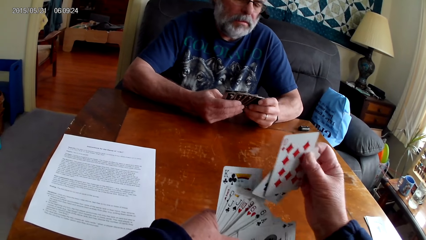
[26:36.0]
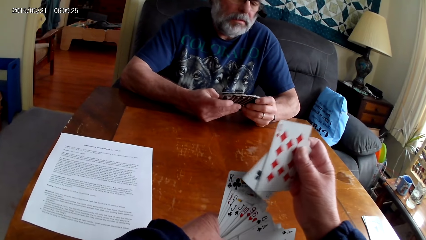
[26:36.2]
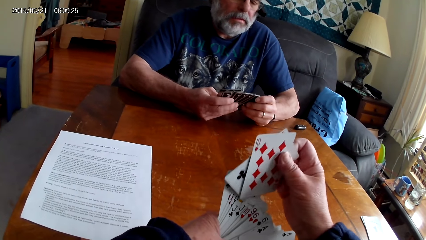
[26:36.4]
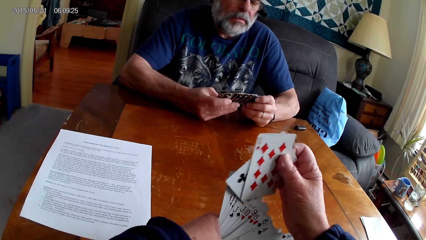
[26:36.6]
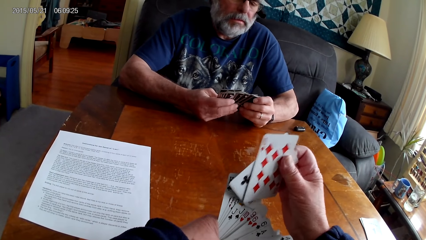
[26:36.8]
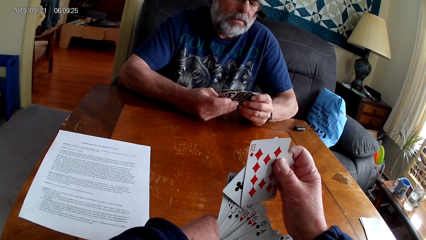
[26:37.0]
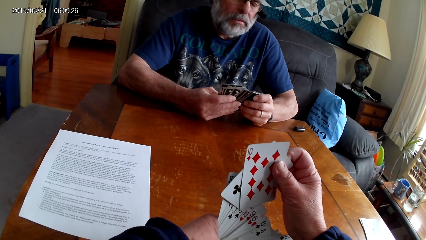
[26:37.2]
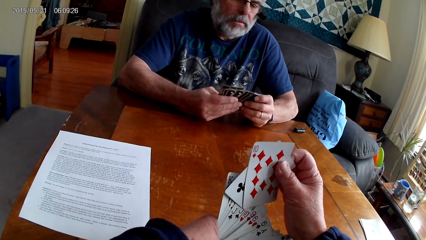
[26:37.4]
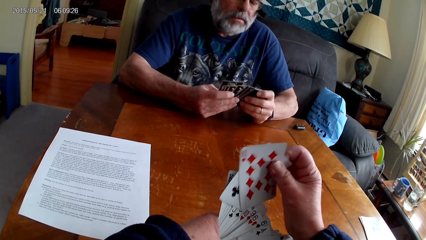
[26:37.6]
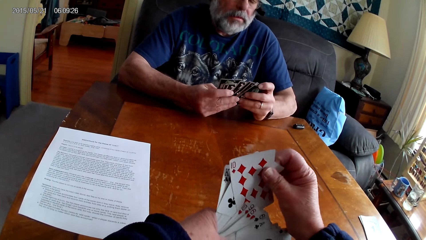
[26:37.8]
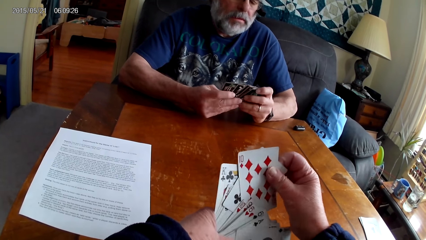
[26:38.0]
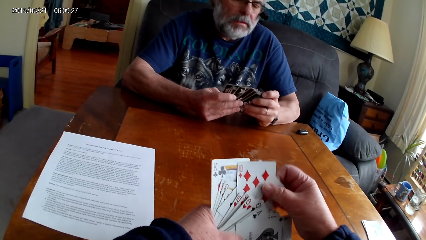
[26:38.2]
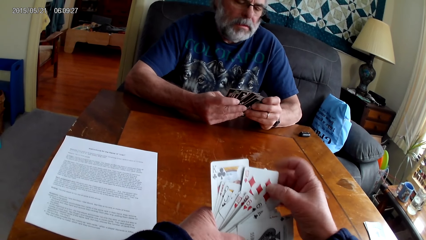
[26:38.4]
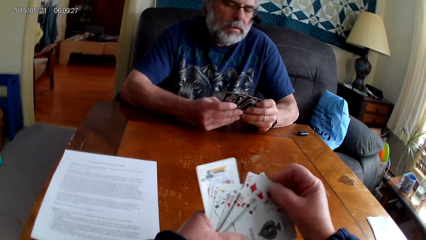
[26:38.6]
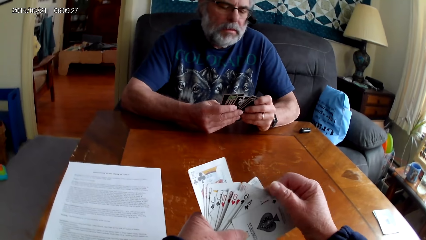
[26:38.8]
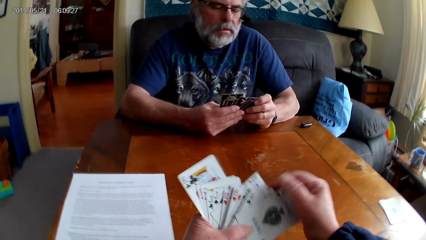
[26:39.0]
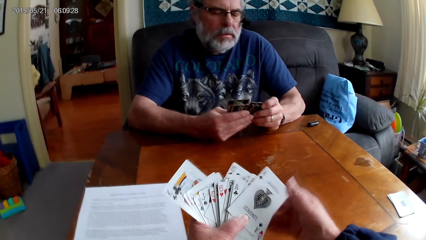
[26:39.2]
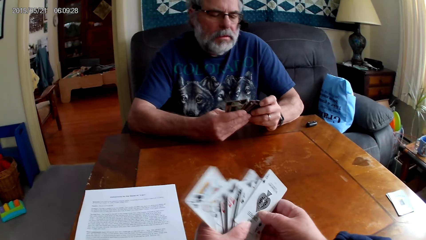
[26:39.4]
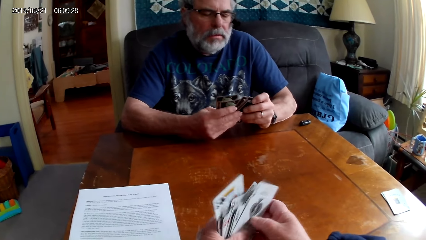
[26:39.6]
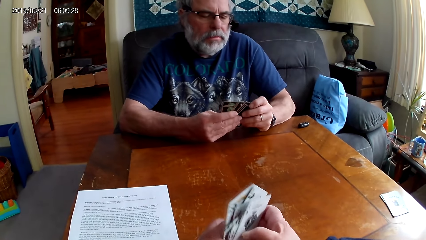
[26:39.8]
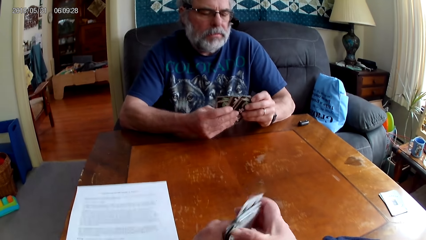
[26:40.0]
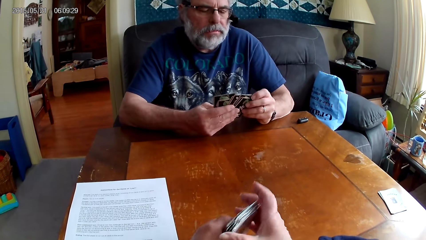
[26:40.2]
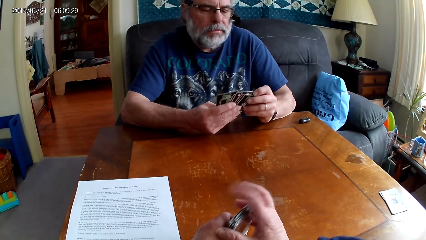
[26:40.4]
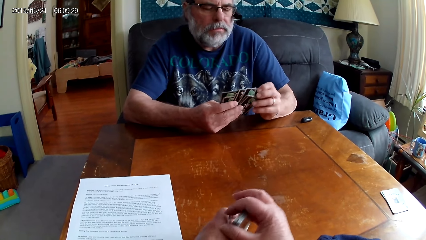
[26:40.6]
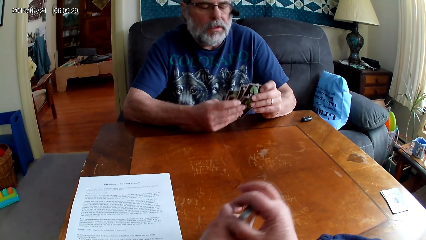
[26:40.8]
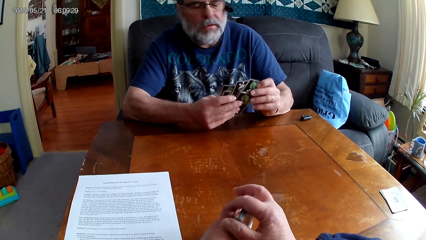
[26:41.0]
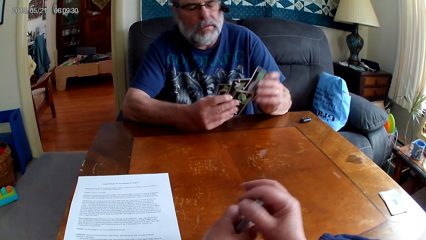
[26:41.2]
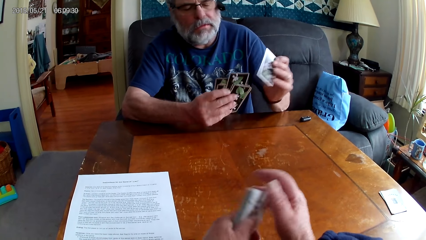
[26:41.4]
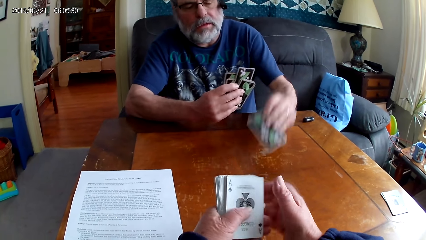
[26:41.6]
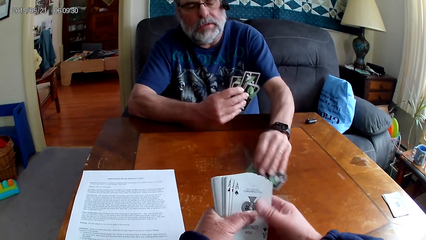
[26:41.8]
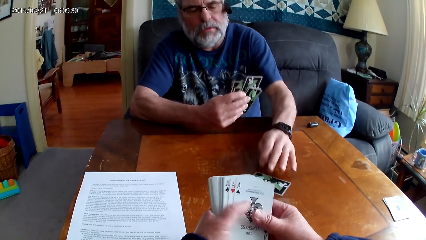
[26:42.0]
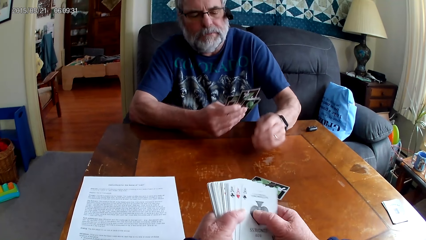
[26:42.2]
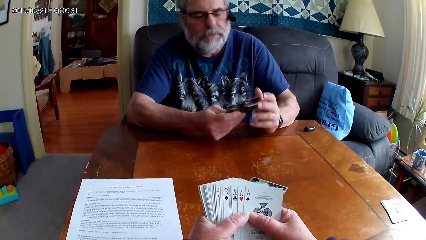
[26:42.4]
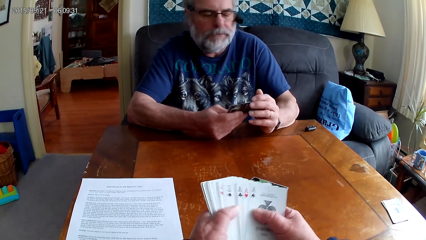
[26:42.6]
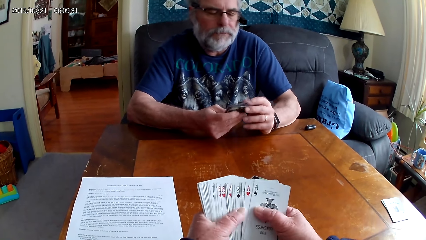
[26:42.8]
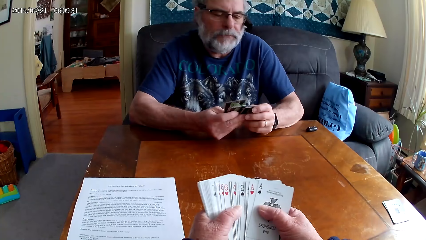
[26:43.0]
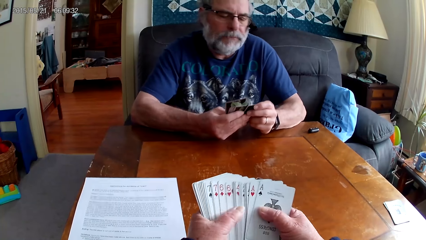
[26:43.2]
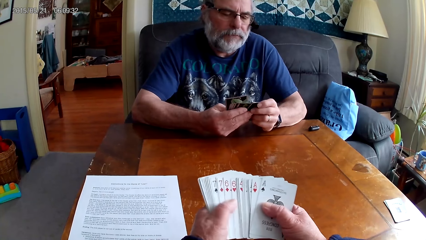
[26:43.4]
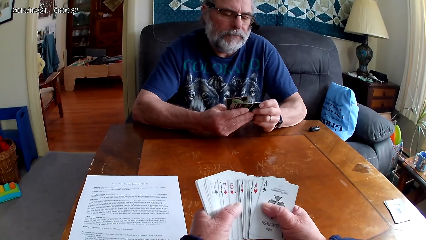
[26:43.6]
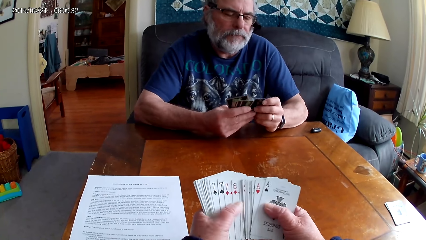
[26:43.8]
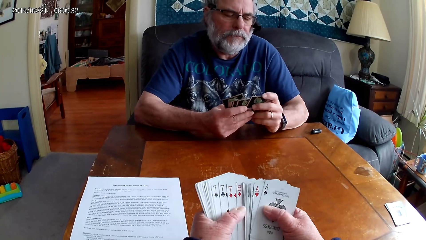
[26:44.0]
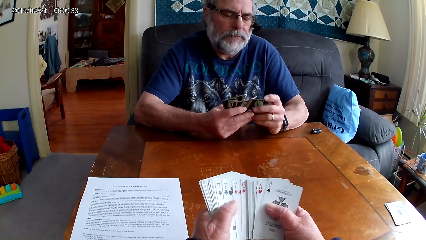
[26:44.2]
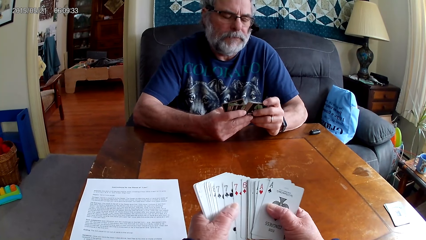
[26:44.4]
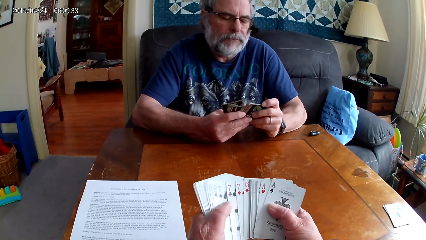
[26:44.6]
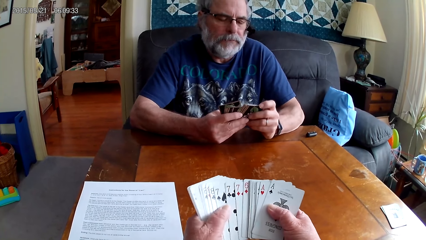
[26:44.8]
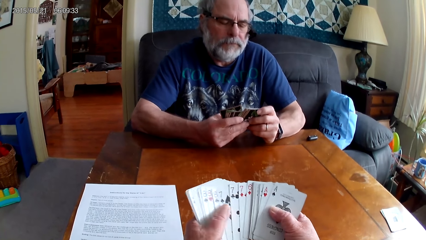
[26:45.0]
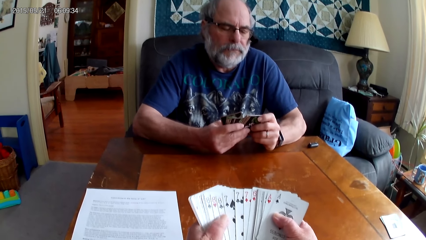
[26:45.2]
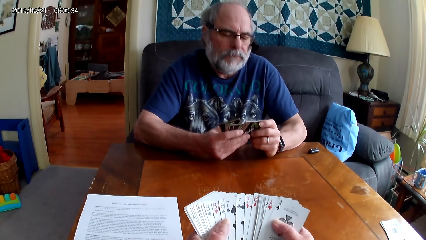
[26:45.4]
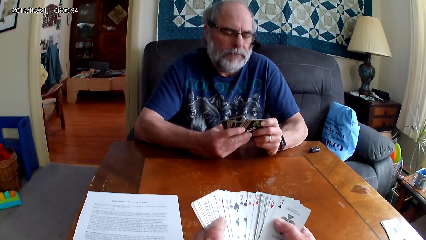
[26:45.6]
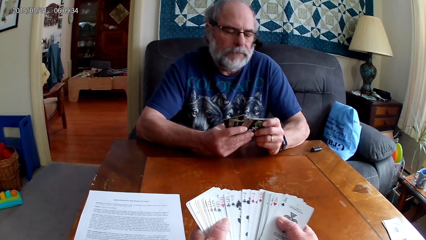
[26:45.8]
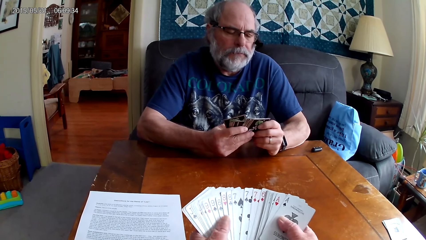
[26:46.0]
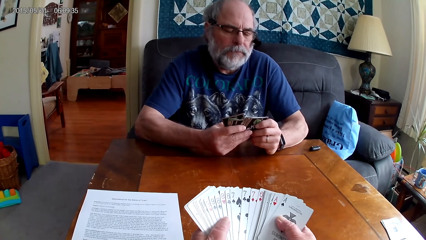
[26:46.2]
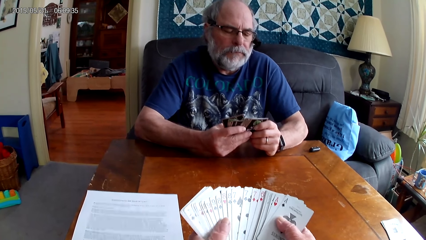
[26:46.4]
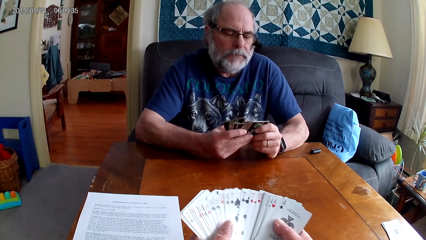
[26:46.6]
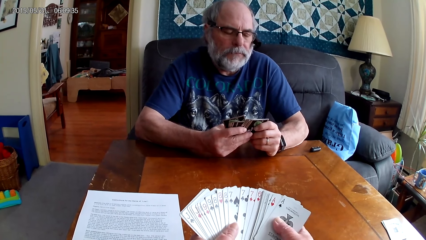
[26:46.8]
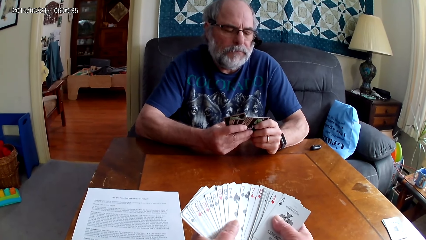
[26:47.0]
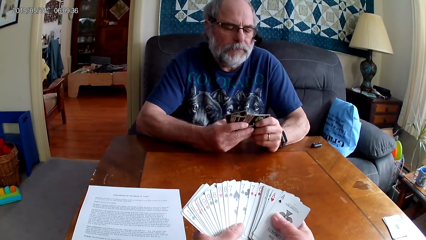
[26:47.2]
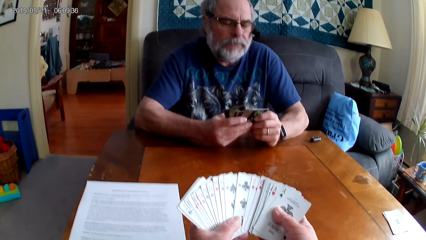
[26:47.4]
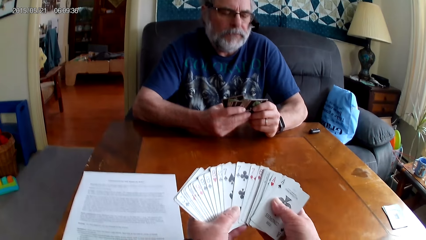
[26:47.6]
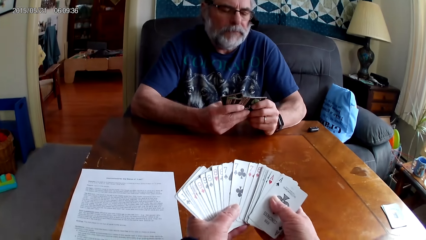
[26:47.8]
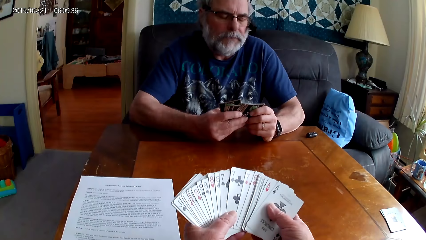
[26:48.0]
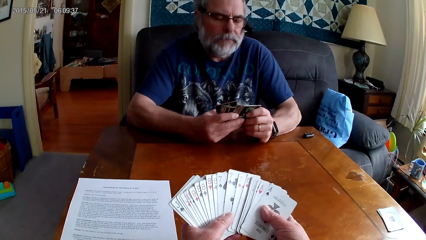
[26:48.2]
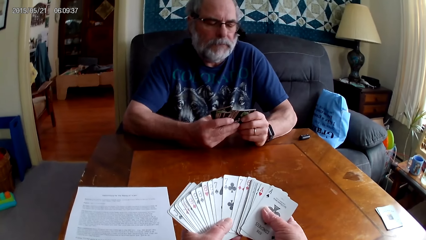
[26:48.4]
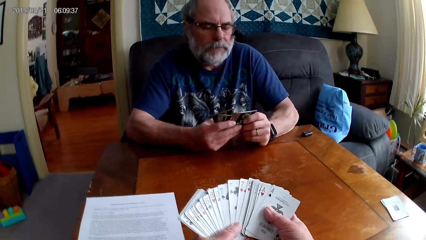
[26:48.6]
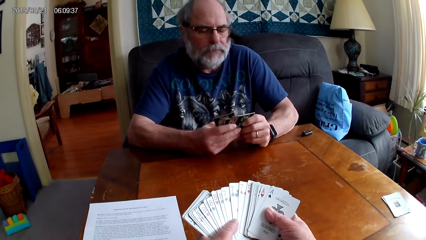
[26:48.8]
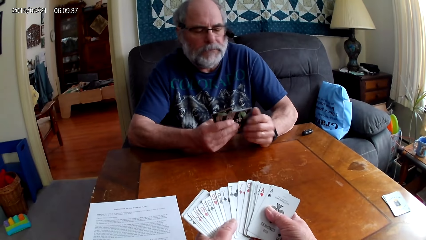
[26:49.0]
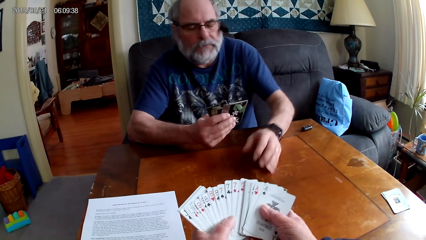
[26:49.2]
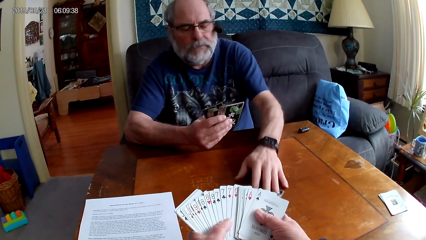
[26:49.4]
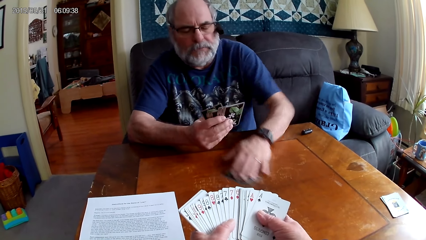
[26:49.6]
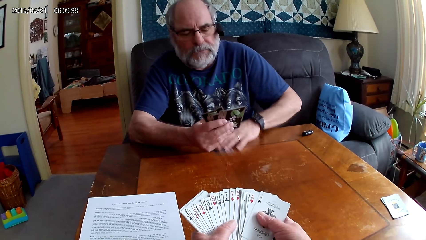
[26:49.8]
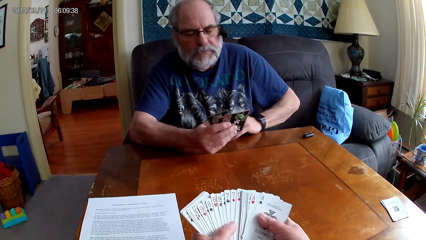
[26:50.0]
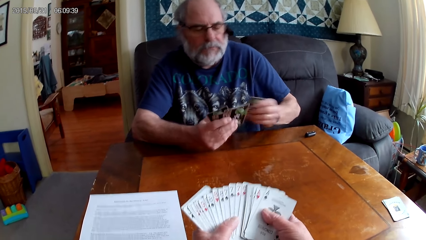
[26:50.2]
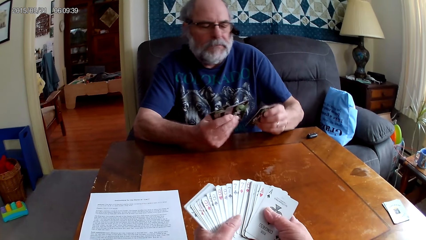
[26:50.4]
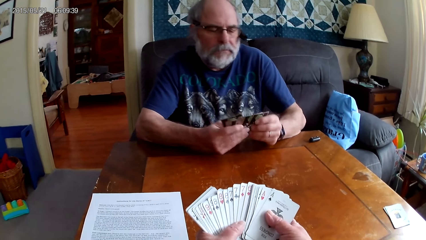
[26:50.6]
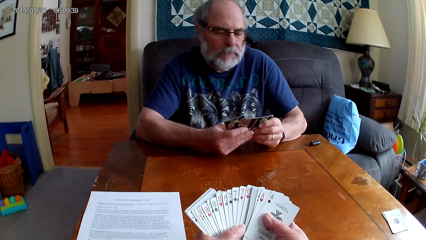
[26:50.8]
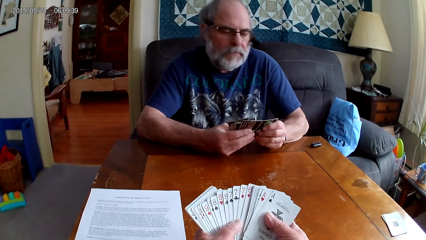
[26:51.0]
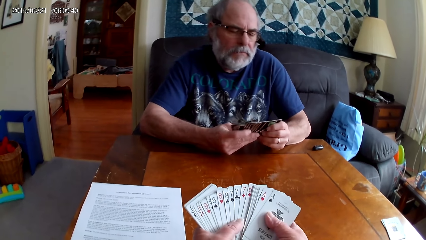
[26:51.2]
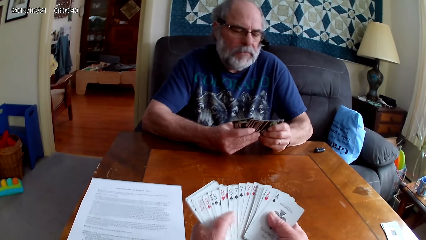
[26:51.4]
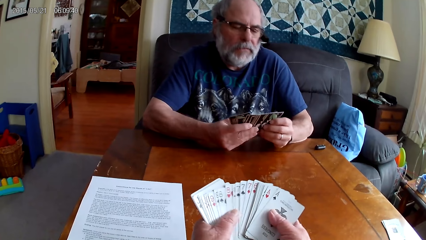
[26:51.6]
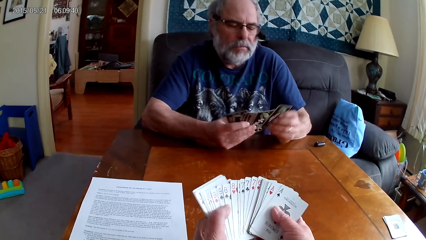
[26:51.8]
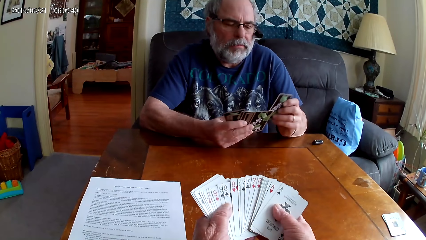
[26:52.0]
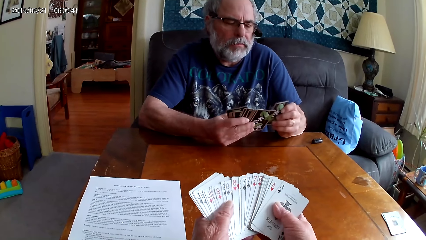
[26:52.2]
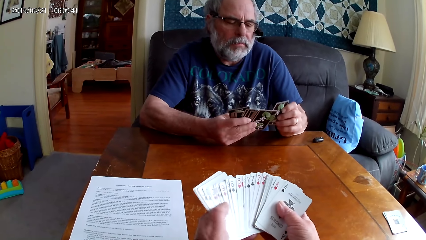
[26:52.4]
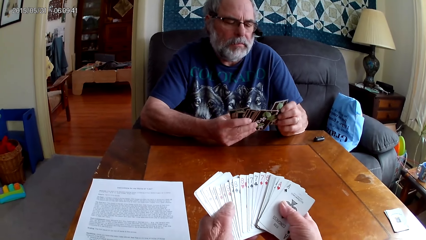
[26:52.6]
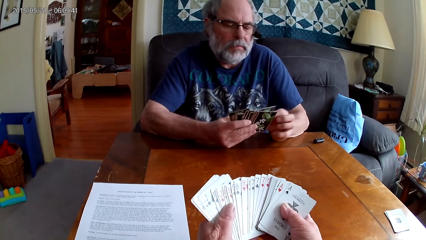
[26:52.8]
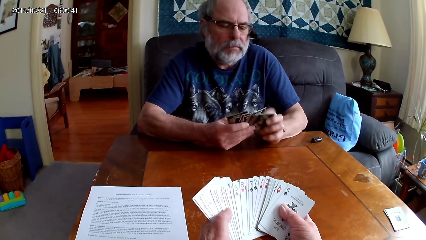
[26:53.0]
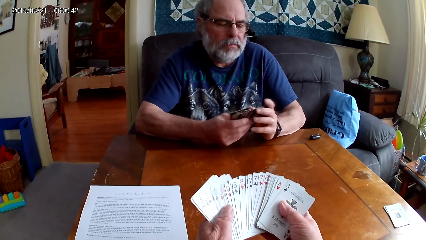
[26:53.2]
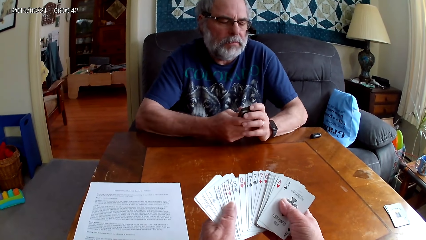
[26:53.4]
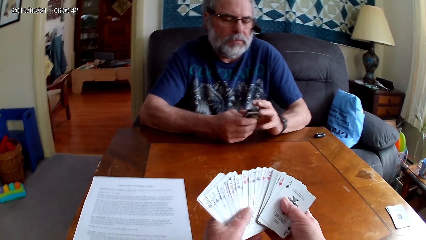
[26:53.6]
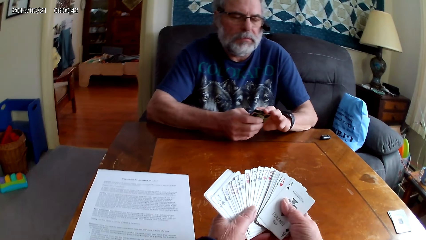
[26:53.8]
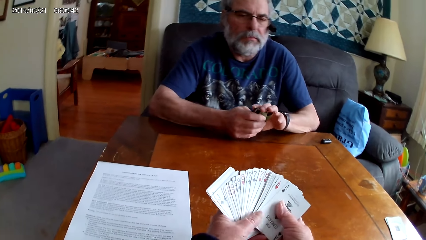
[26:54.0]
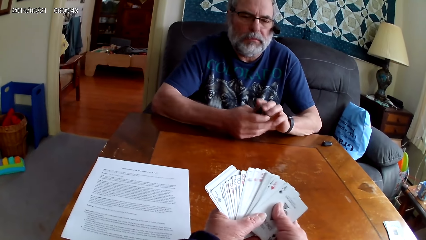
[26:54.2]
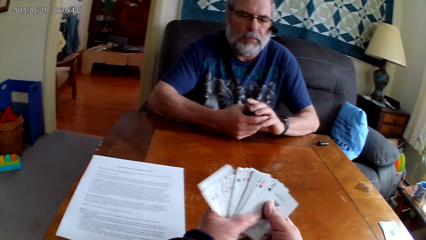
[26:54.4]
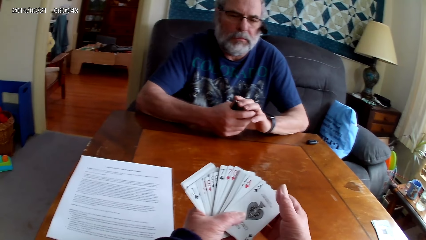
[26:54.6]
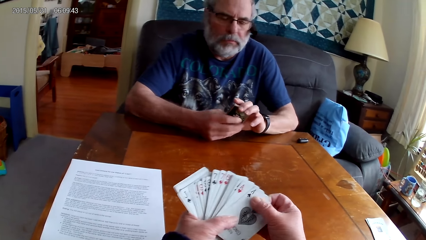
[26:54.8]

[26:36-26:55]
A man puts poker cards on the table. The camera wearer arranges the cards. The man picks the poker cards from the table. The camera wearer arranges the cards.
